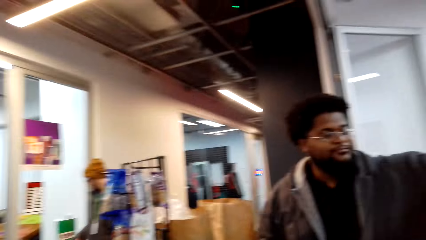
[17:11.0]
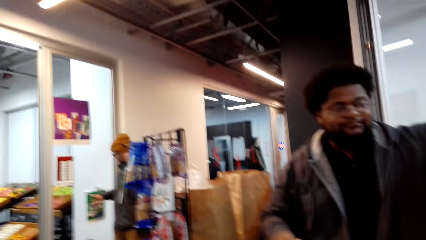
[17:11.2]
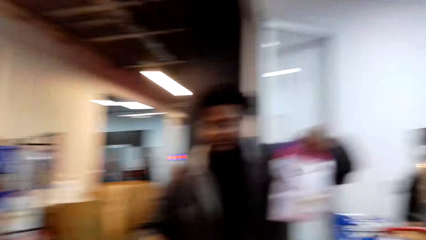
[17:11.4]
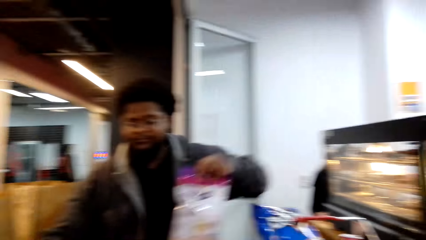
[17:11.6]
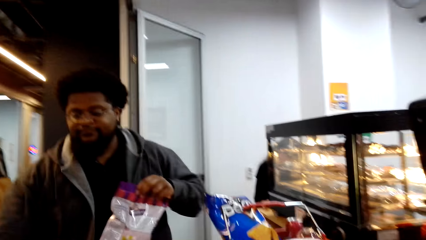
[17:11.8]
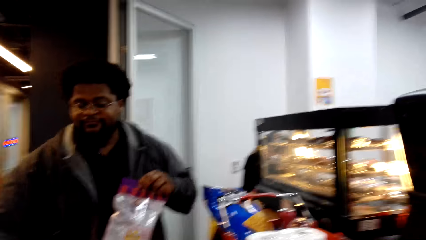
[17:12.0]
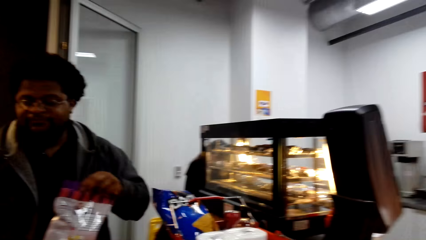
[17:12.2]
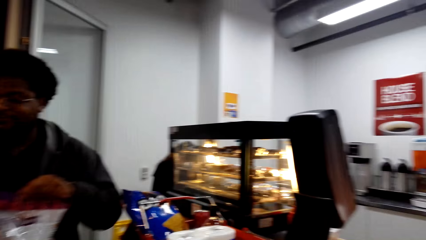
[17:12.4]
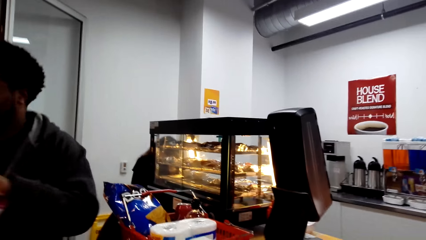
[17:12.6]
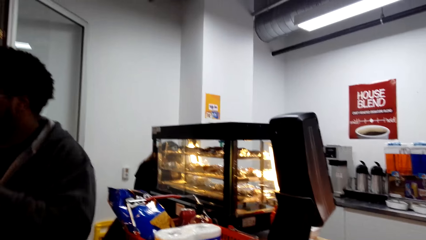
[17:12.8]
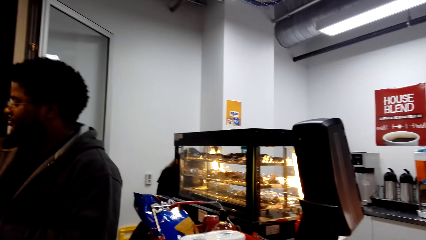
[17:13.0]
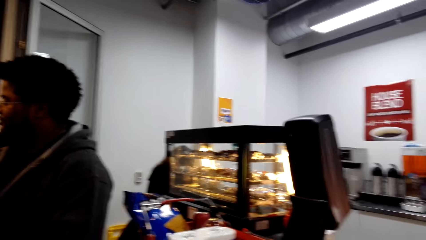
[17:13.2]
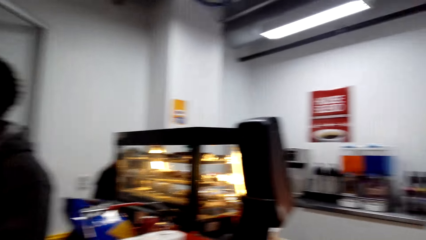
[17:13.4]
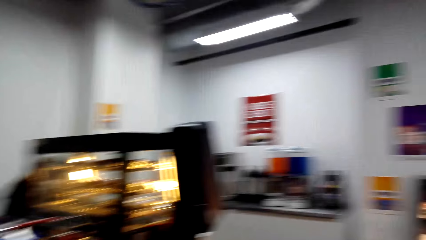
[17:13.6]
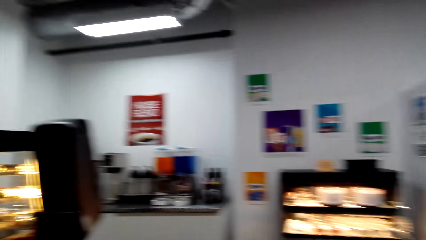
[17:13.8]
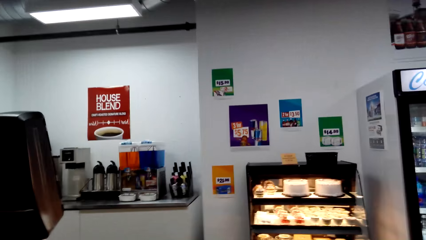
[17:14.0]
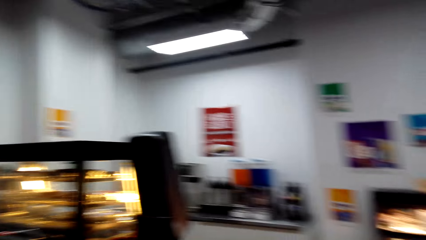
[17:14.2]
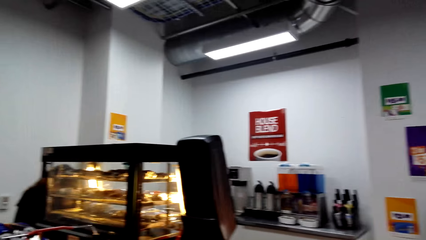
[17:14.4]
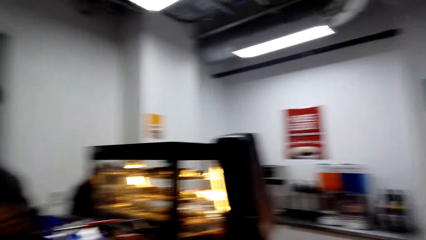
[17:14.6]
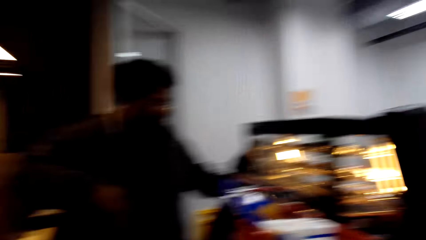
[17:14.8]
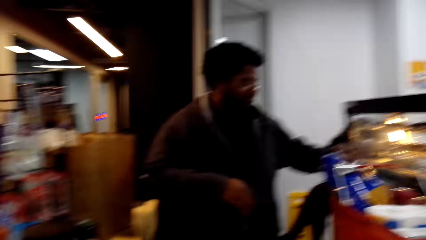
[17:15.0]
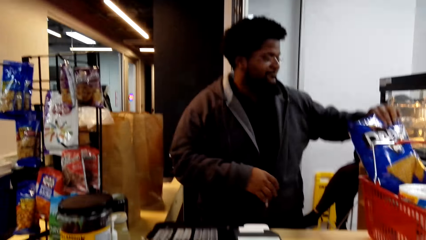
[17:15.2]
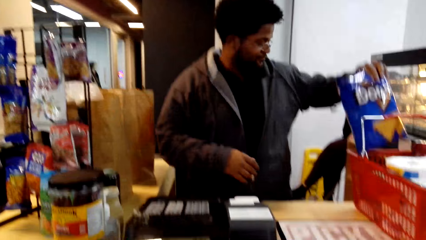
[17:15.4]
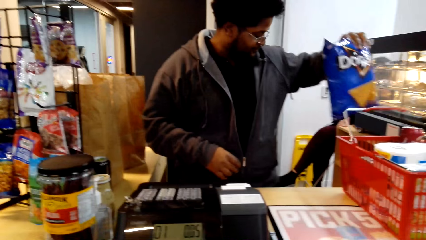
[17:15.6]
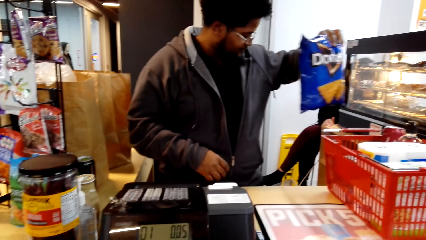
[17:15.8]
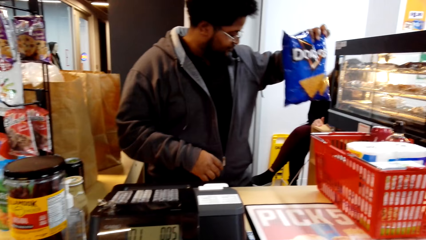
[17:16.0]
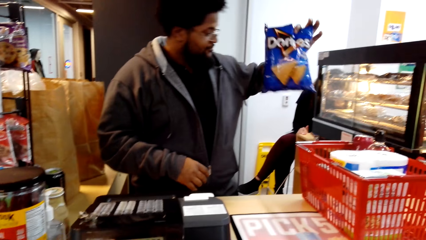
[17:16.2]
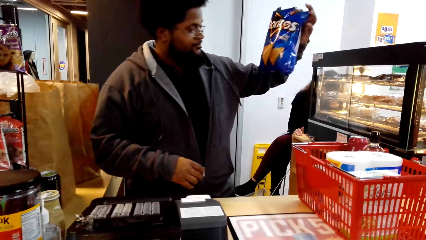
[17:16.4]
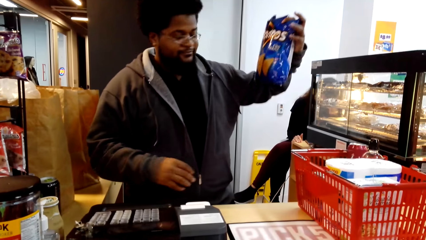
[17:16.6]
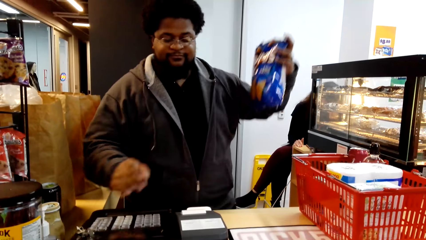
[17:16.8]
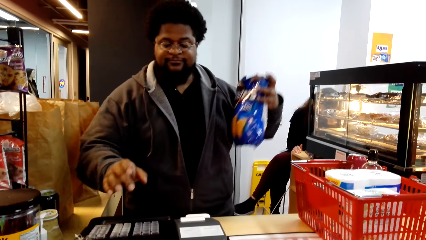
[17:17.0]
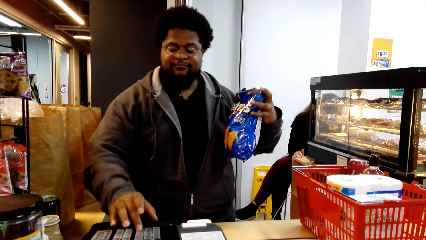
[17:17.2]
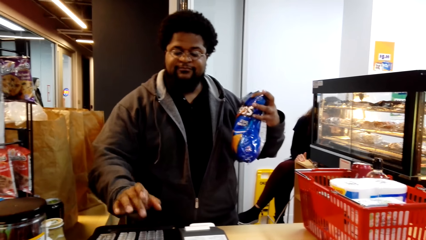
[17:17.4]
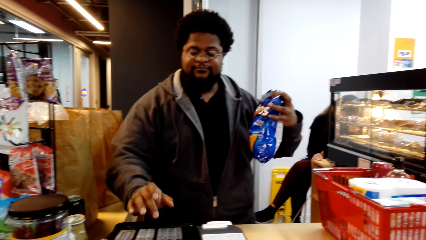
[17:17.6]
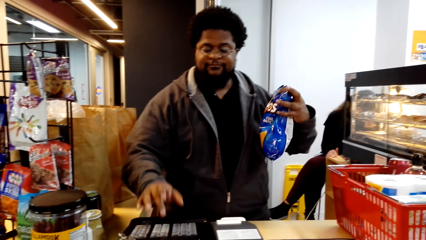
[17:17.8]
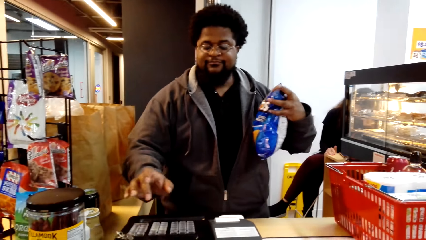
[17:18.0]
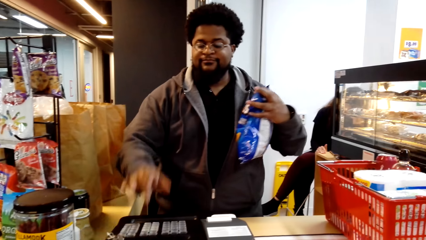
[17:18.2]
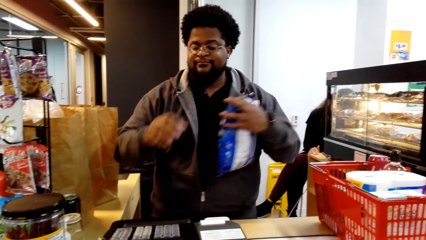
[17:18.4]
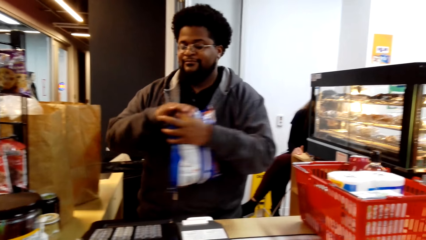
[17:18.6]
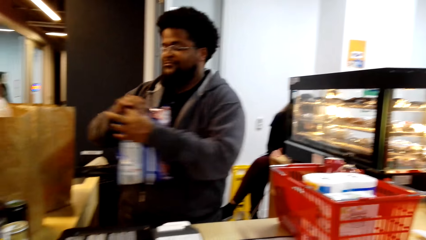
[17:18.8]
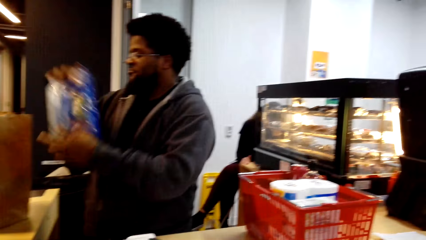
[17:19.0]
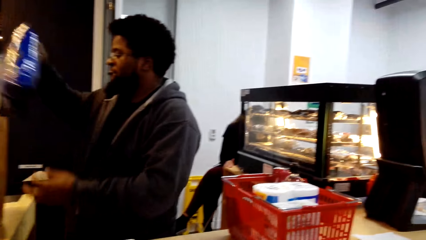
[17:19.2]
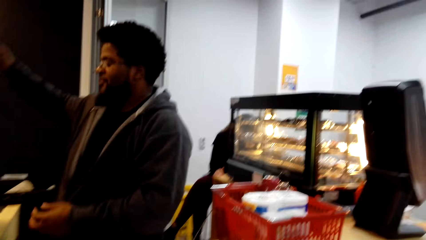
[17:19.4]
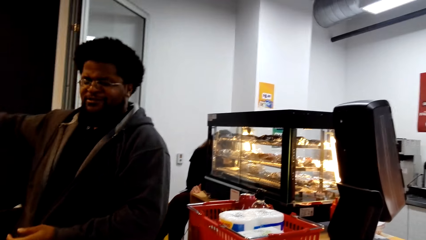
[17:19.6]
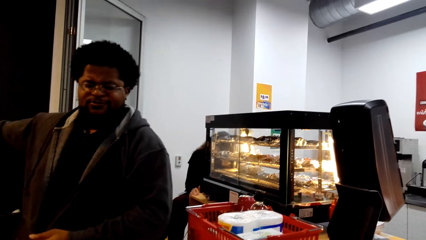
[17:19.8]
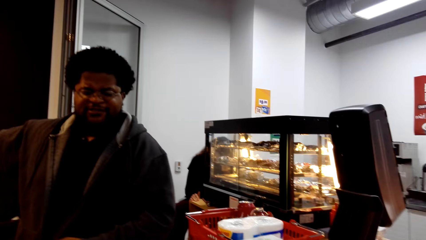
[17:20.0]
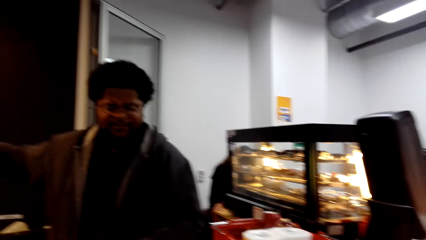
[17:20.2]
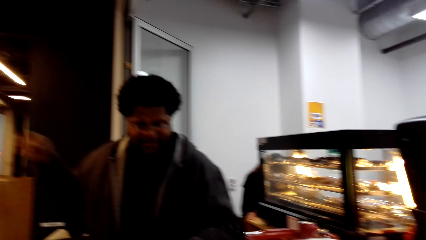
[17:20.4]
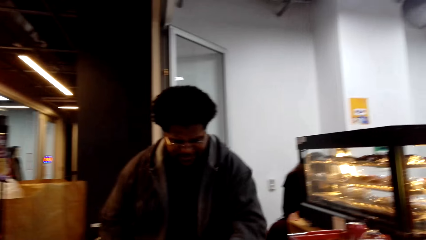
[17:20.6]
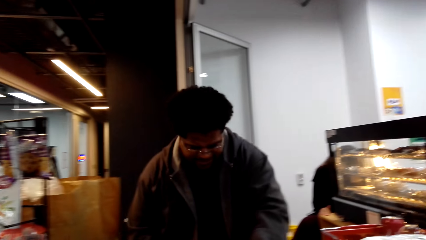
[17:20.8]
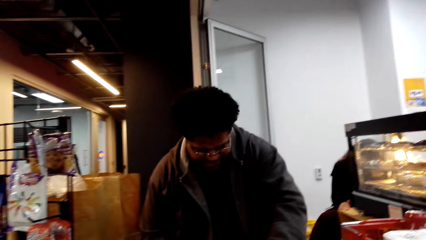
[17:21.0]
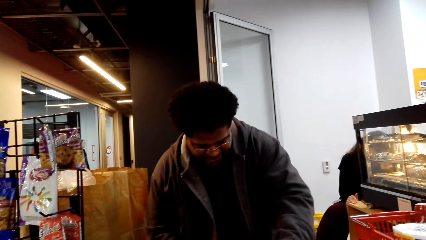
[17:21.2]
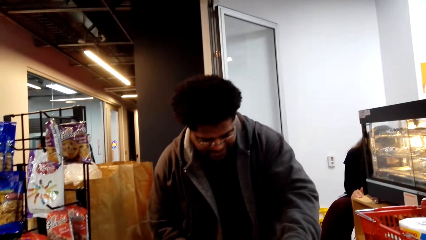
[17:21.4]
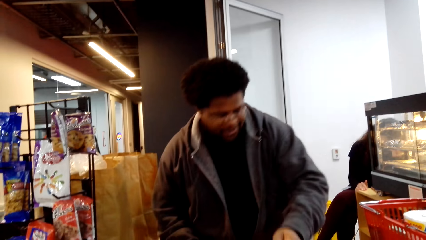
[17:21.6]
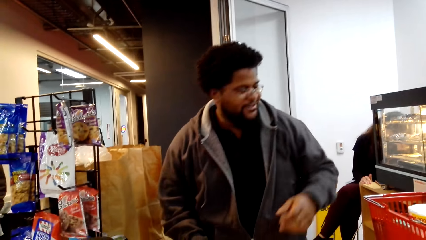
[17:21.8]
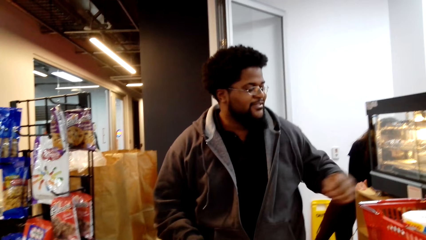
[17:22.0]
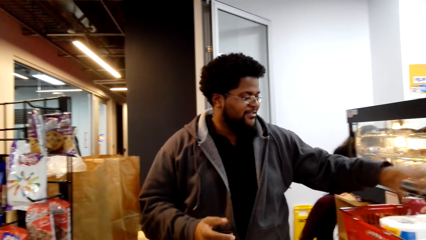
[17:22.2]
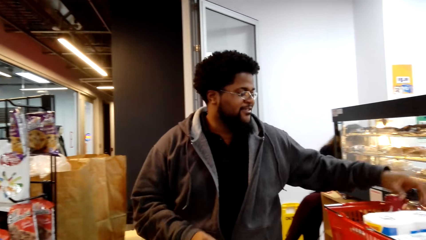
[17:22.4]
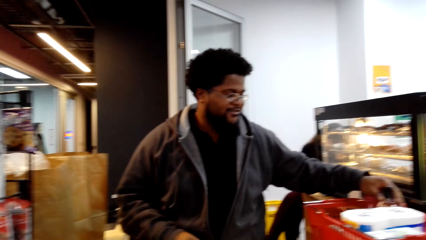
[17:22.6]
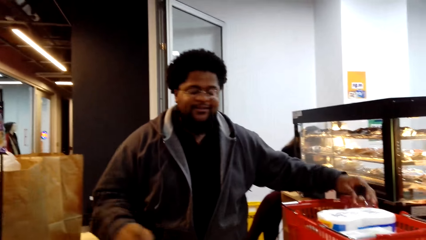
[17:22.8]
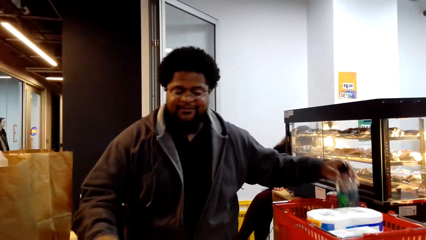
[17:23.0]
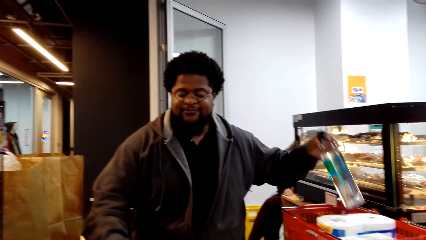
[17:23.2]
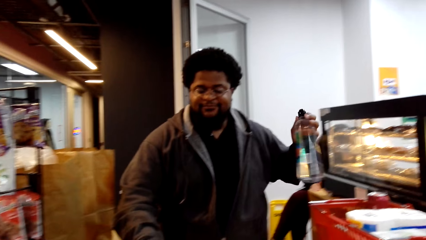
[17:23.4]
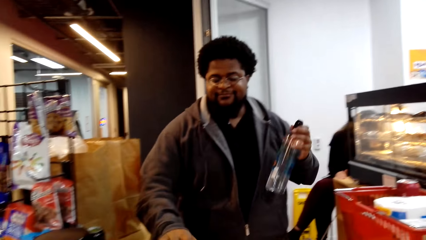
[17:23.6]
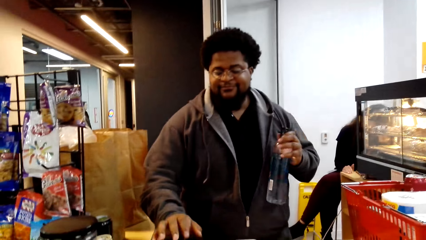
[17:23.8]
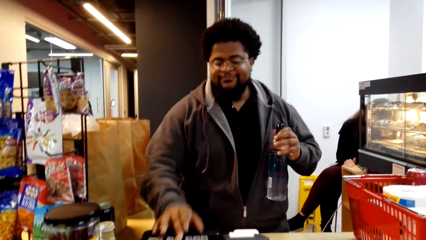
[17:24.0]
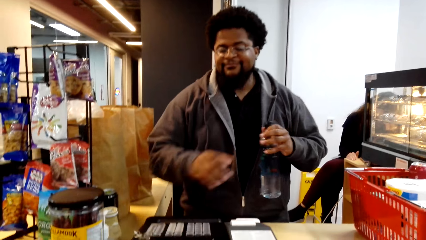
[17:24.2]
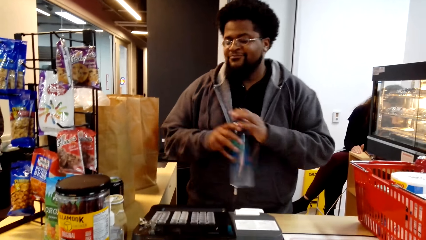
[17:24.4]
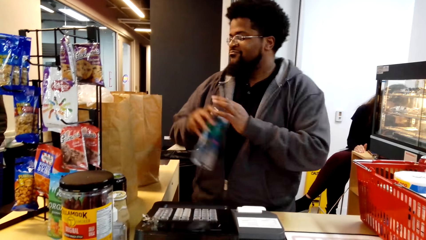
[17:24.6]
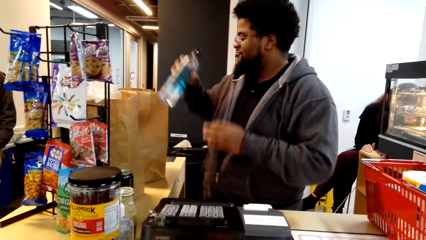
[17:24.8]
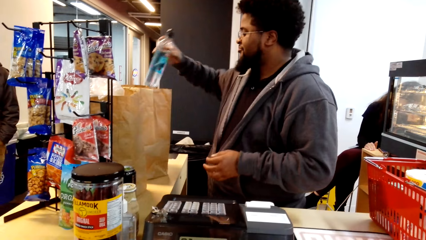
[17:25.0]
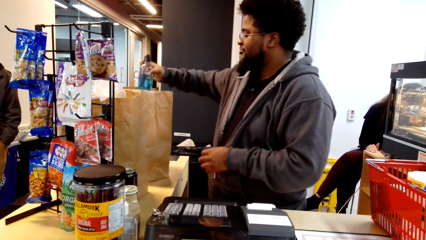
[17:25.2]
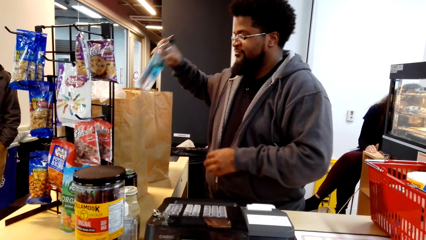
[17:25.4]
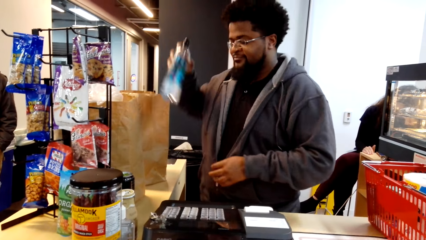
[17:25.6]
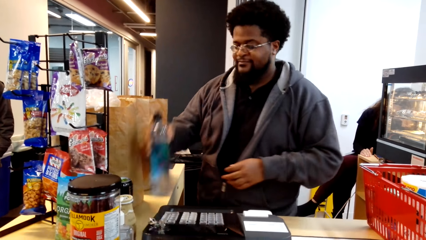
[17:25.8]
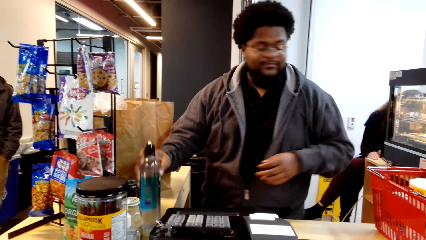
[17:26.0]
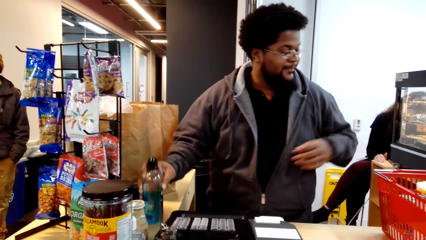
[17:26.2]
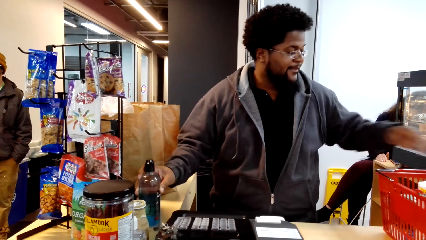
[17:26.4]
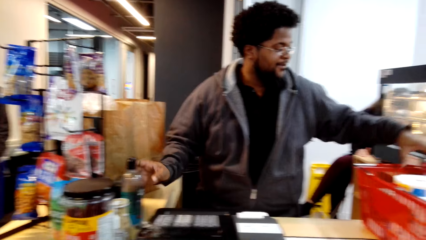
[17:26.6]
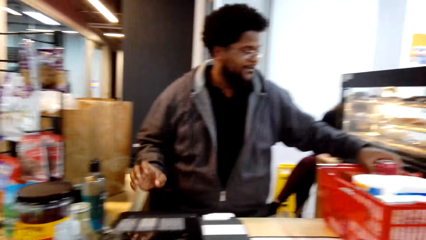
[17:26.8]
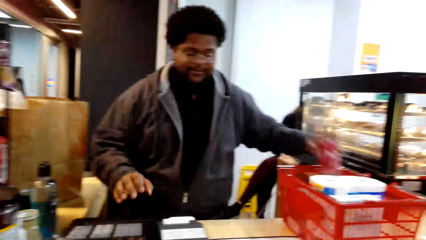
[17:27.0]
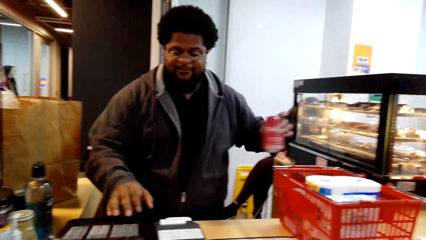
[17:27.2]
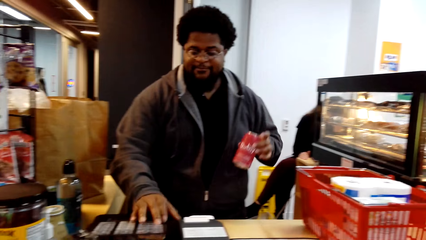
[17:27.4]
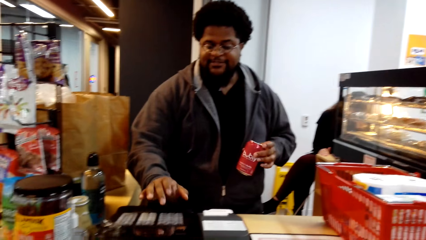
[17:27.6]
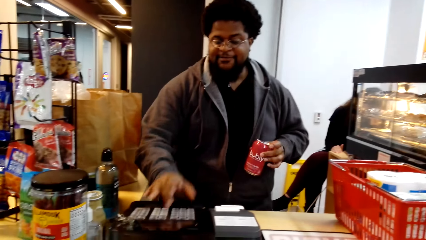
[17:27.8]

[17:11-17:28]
A person carries a food item. The person picks up the sachet from the trolley and presses the machine. The camera wearer puts the sachet in the paper. They look around. The person holds a food item, presses the machine, and puts the sachet in the paper. The person picks up the bottle of water, operates the machine, puts the item on the counter, and picks up a can of beverage.
